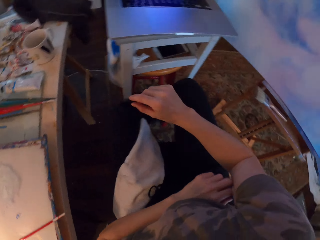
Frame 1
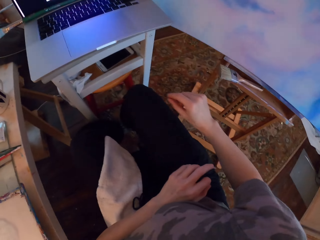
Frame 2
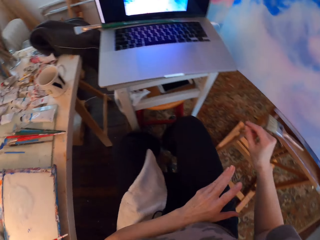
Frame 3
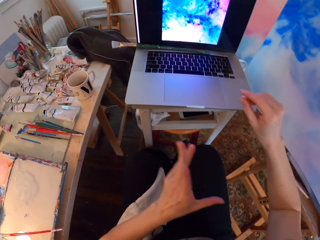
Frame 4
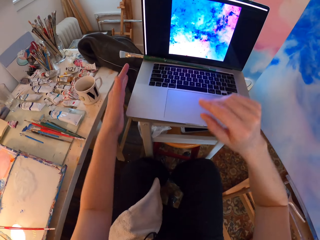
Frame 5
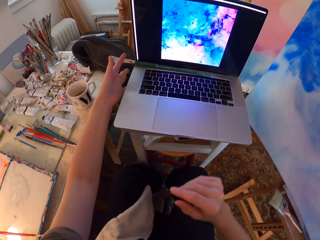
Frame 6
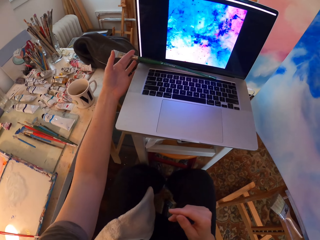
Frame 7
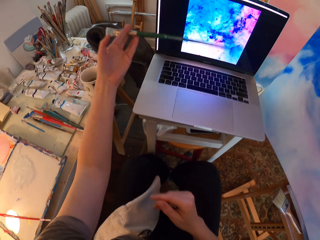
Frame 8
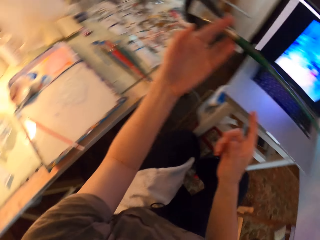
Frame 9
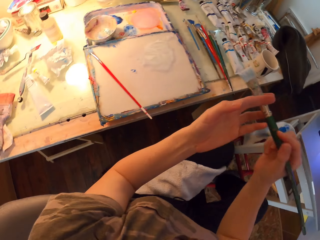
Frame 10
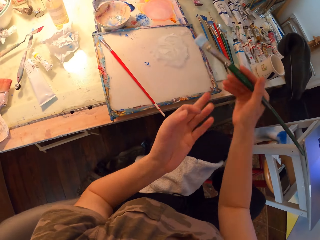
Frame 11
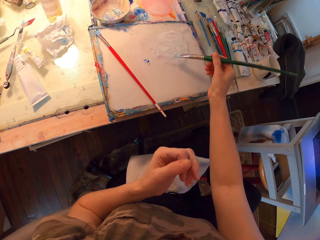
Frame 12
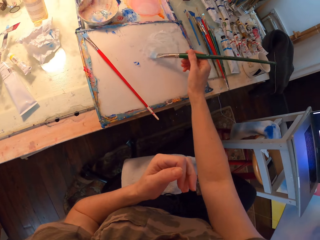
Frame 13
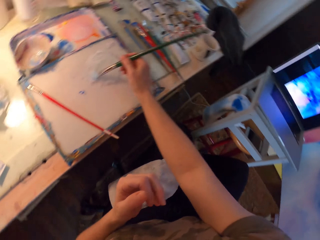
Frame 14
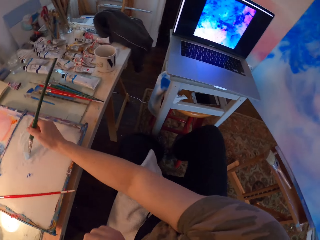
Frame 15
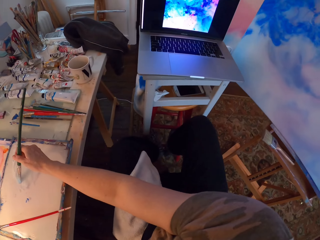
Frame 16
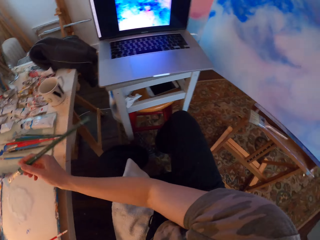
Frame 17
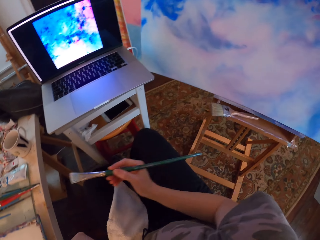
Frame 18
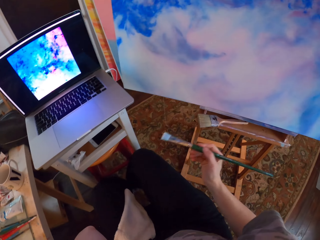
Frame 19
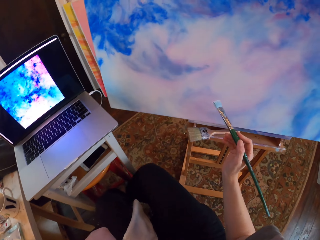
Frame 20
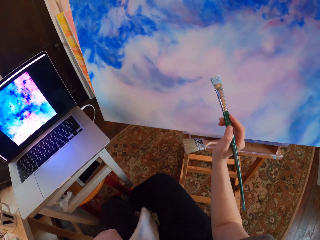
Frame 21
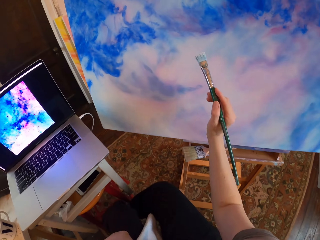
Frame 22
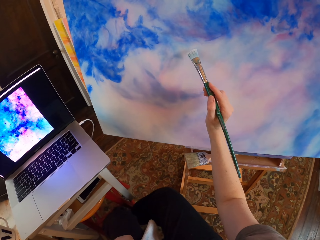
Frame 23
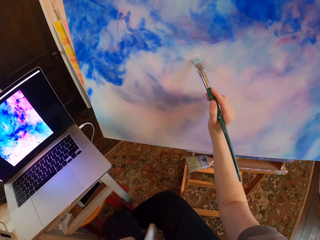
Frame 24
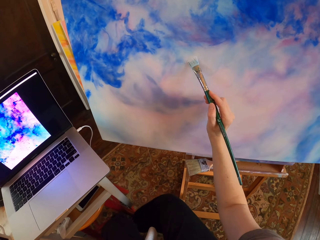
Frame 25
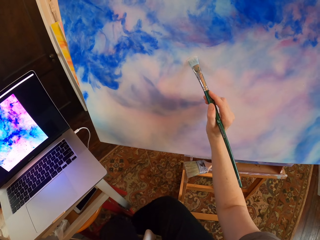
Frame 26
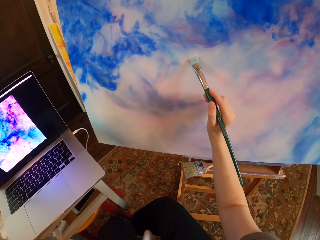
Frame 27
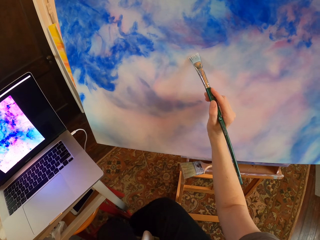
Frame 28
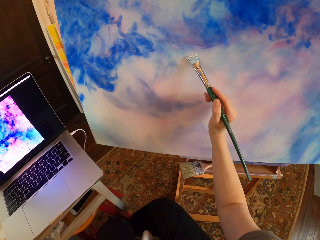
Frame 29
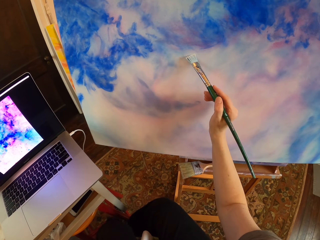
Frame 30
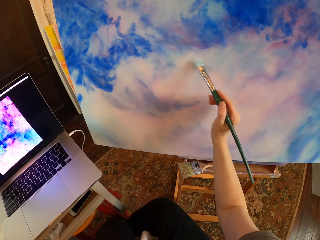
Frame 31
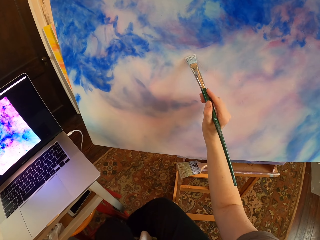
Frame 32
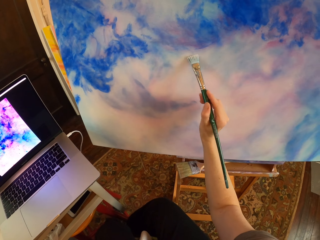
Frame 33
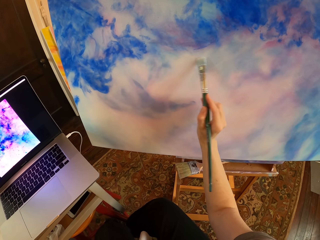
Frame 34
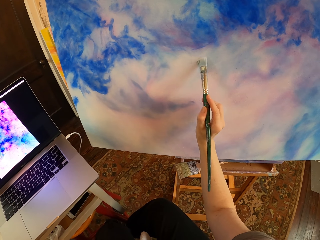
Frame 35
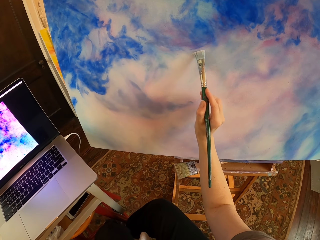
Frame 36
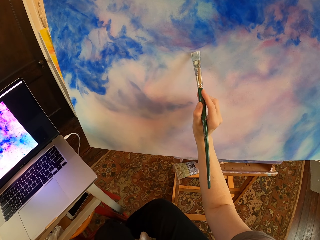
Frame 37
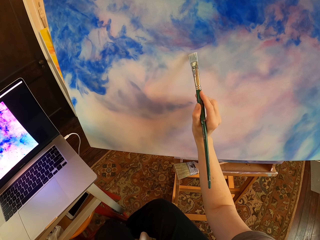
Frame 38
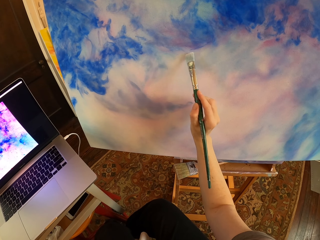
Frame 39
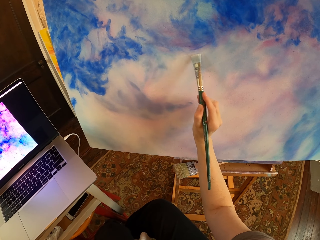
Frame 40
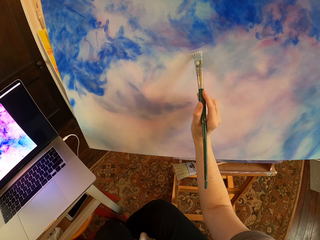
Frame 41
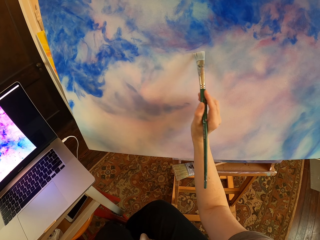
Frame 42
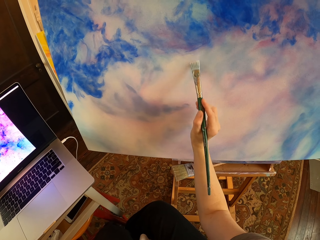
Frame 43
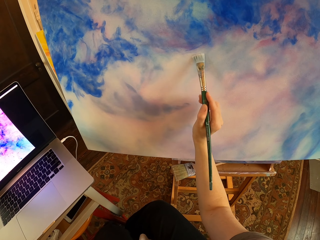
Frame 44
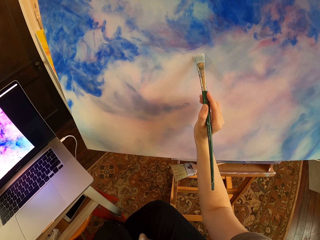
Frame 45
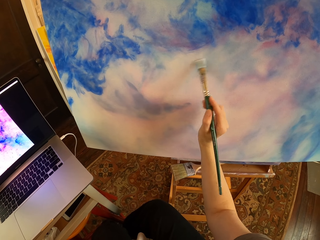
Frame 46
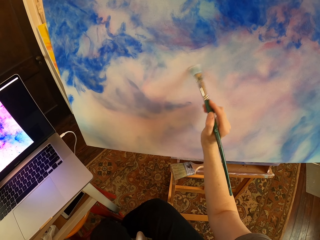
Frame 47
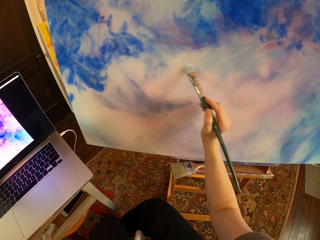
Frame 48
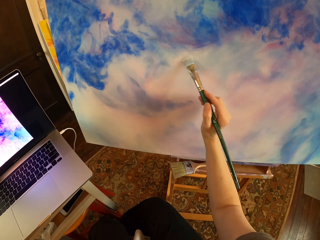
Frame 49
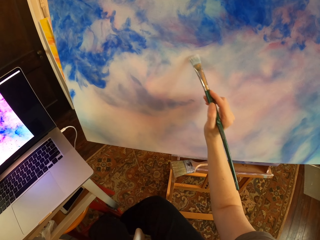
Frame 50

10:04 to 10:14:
The camera wearer turns around. They move the left hand. They pick up a paintbrush. They turn around. They rub the paintbrush on the paint. They turn around. They paint the board with the paintbrush.

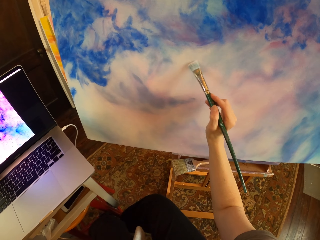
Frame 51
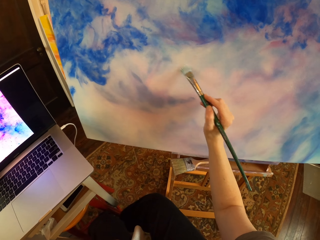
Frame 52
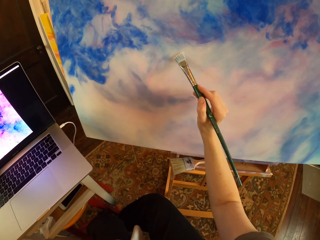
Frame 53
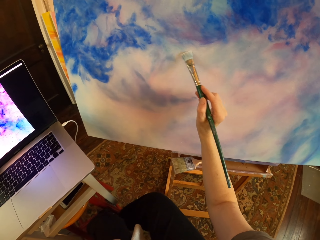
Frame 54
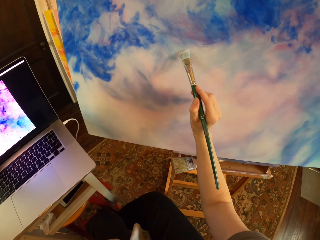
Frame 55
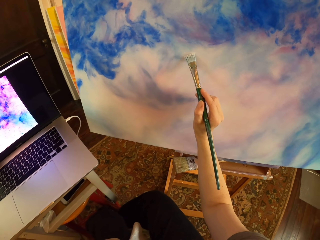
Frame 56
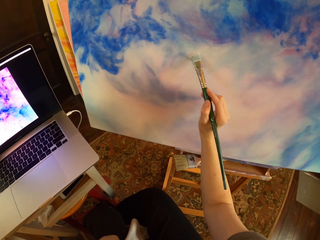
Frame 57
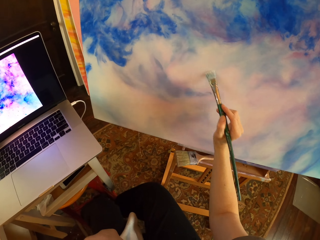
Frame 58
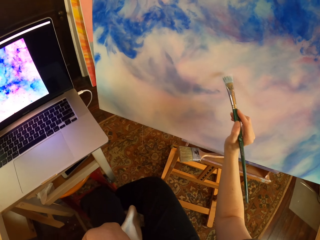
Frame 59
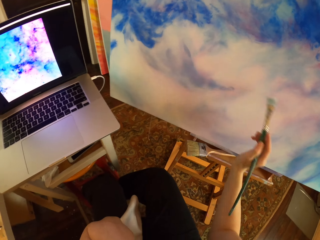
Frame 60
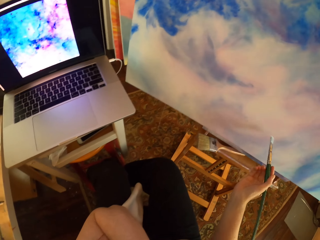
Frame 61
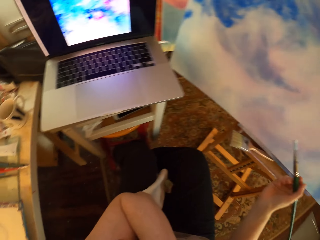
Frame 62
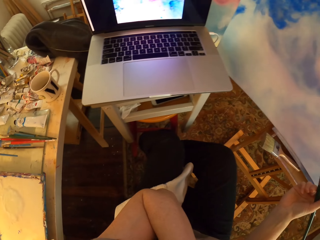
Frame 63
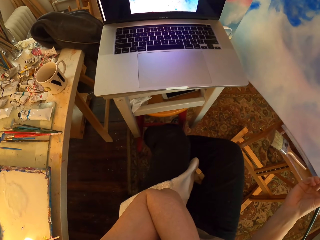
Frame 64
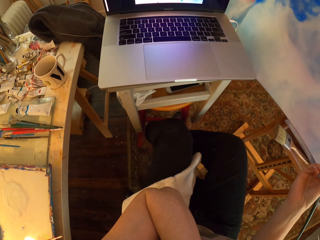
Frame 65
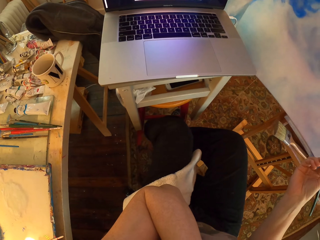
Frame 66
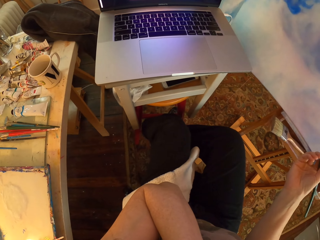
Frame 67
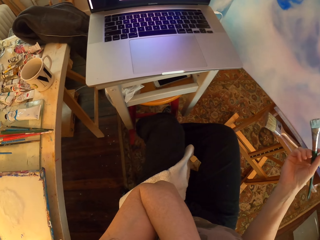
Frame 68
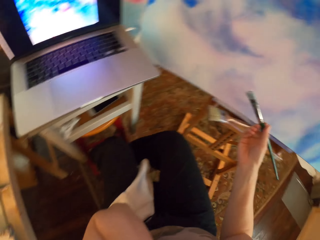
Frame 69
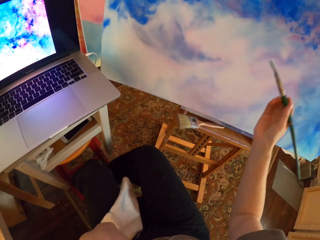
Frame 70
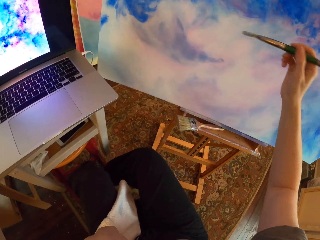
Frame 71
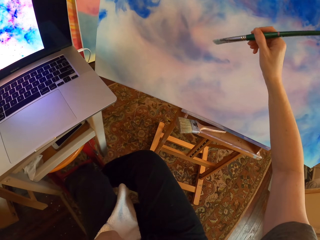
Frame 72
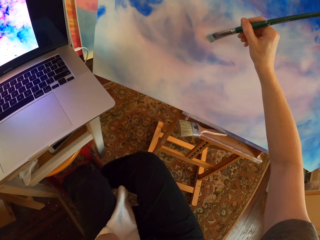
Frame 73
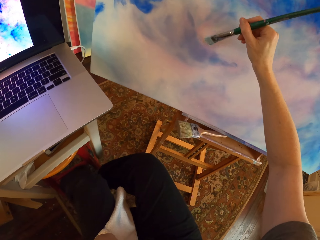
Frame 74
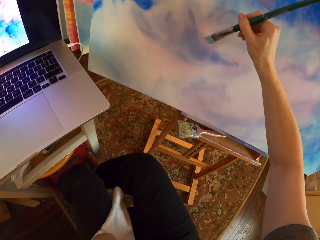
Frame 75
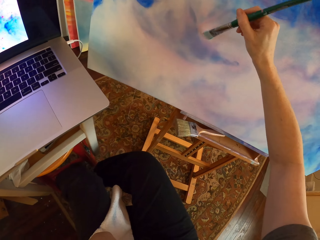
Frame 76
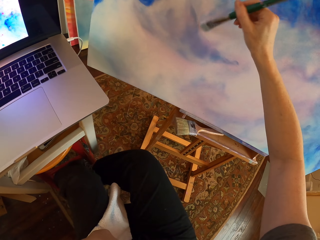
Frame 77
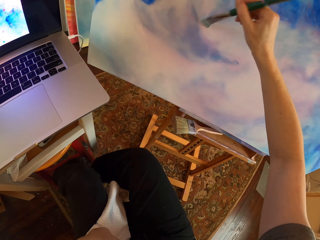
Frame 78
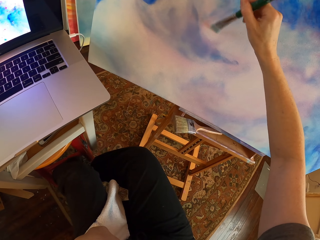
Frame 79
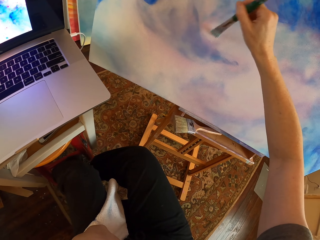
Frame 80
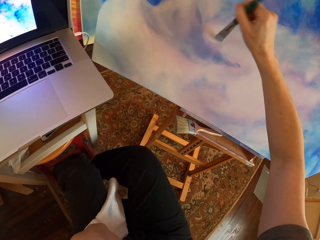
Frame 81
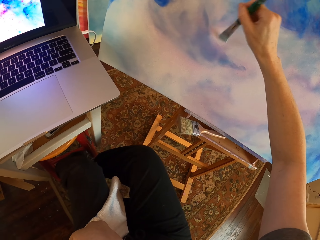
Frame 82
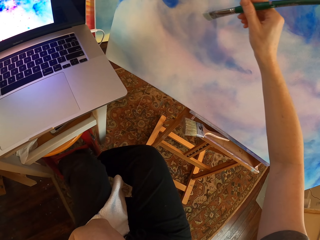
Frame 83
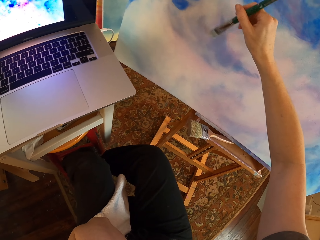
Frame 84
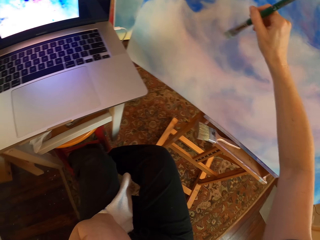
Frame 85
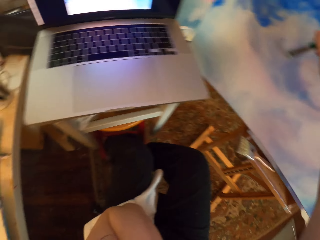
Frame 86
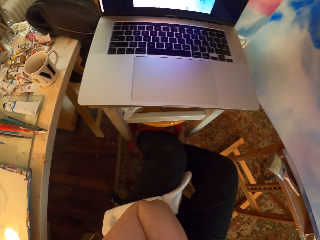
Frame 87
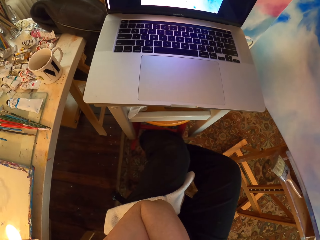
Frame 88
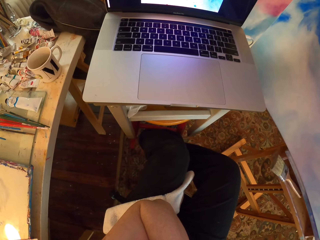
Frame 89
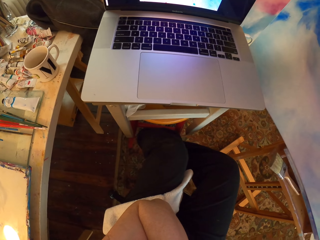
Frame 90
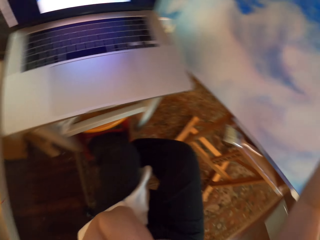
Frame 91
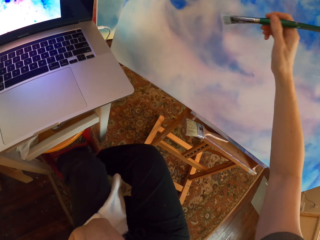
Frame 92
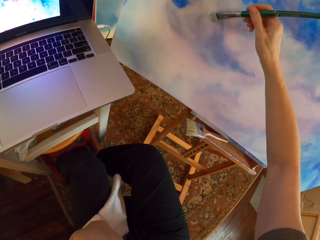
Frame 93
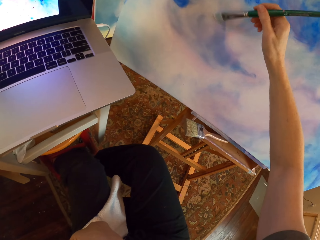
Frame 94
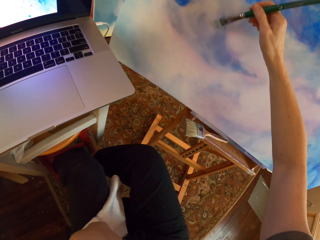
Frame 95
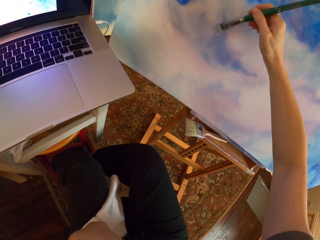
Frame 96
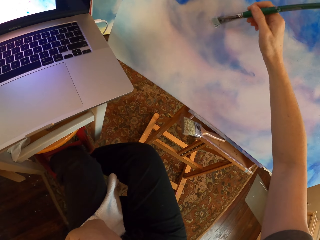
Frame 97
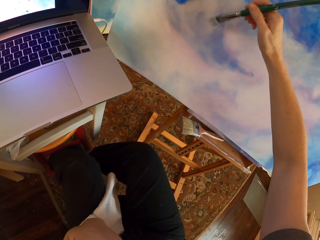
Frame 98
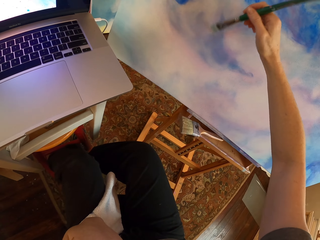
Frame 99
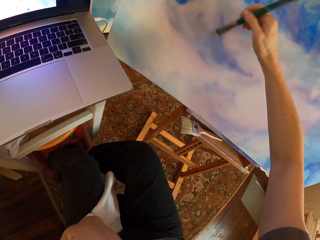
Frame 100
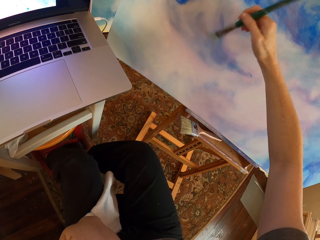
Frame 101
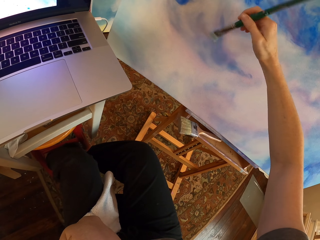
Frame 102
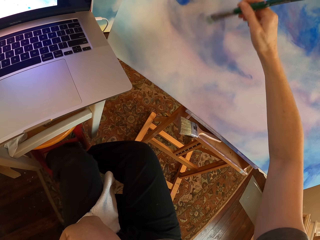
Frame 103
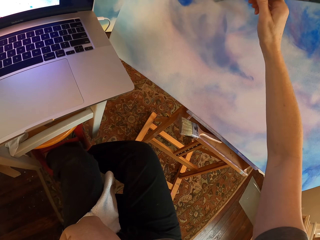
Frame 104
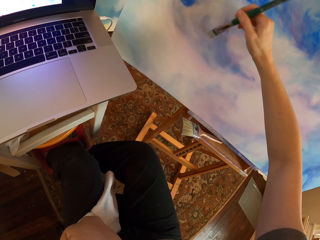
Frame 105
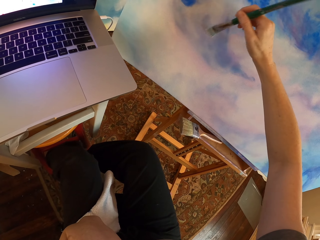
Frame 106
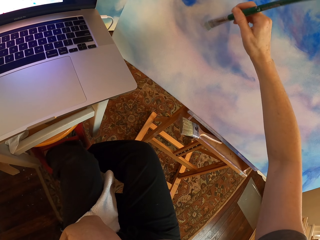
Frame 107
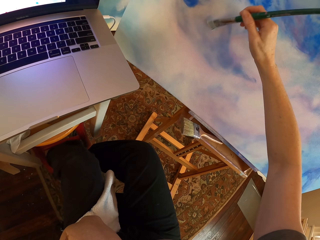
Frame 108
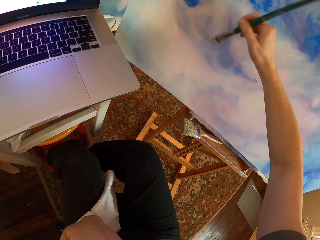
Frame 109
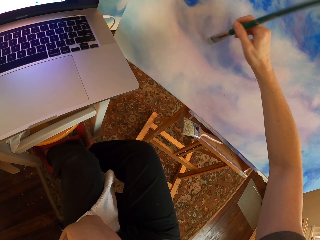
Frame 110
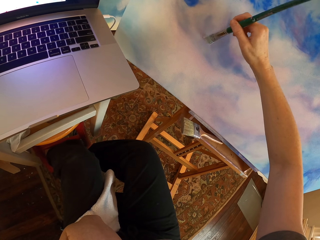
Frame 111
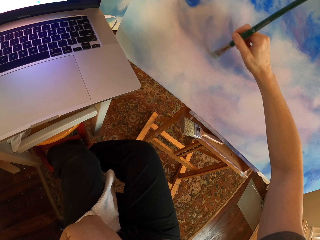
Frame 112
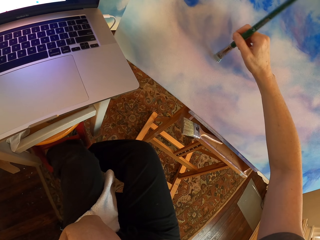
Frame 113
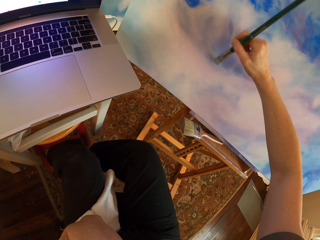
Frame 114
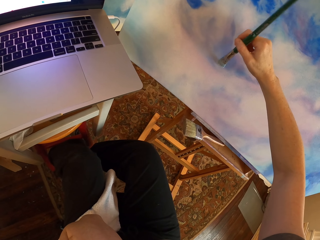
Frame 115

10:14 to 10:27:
The camera wearer looks at the laptop. They lift the right hand. They paint the board with a paintbrush. They look at the laptop. They paint the board with the paintbrush.
